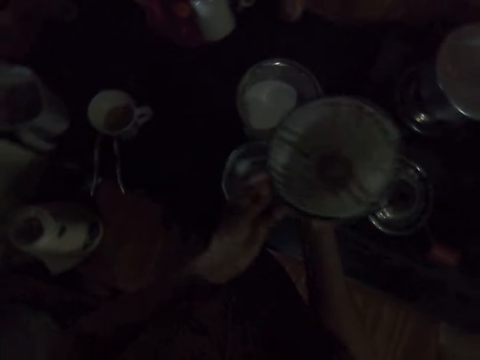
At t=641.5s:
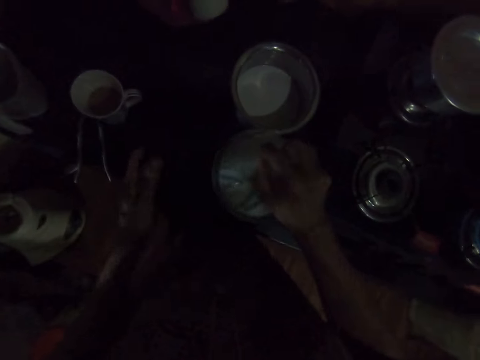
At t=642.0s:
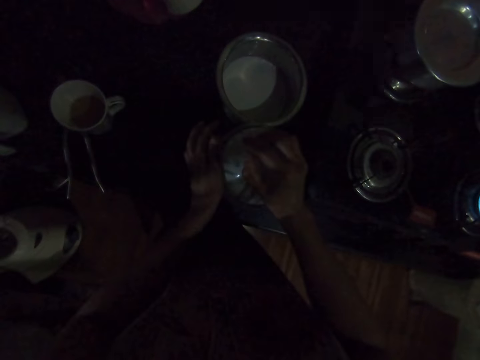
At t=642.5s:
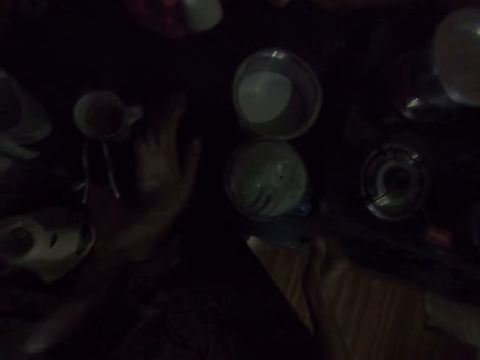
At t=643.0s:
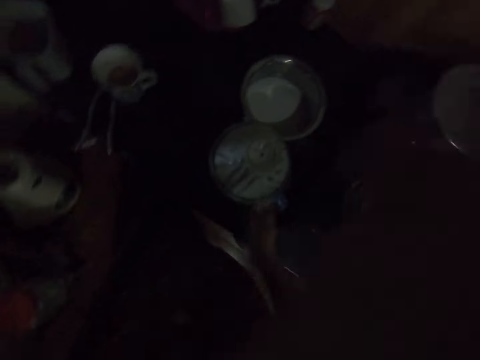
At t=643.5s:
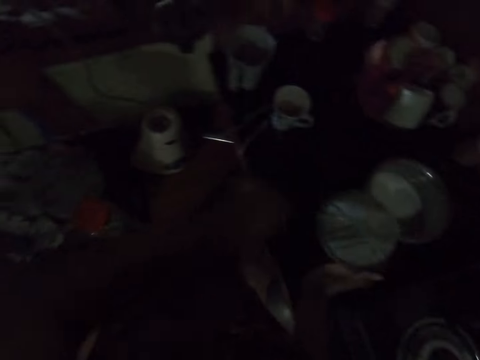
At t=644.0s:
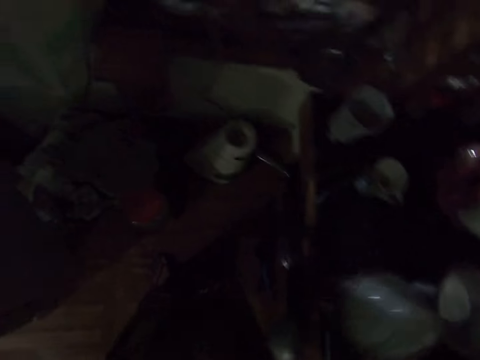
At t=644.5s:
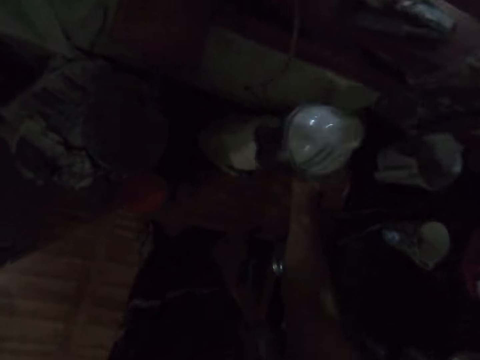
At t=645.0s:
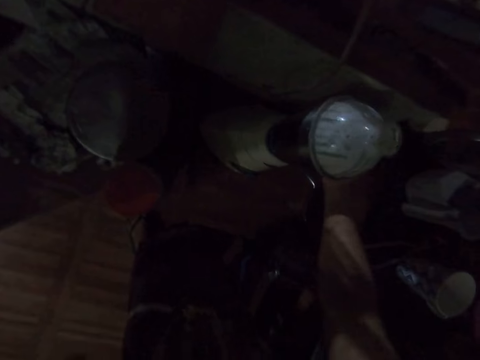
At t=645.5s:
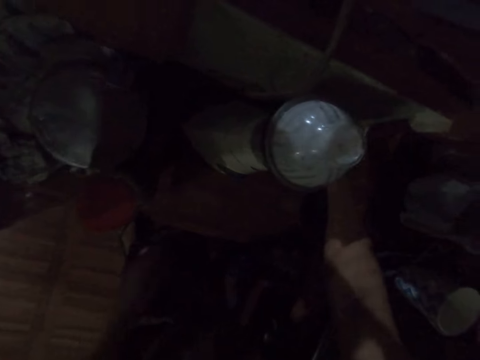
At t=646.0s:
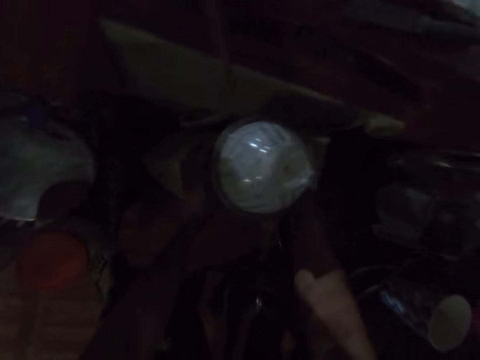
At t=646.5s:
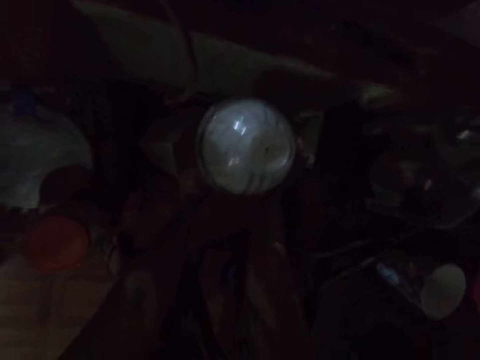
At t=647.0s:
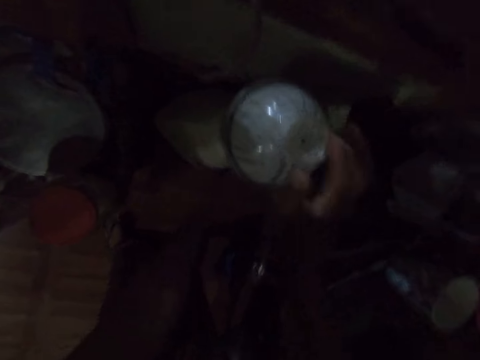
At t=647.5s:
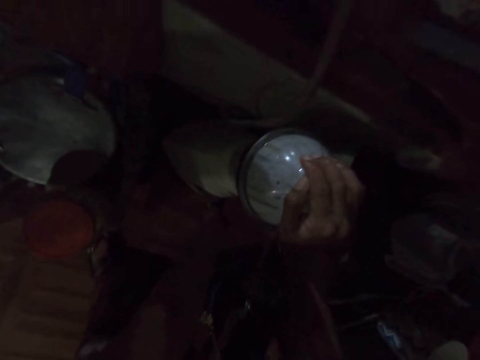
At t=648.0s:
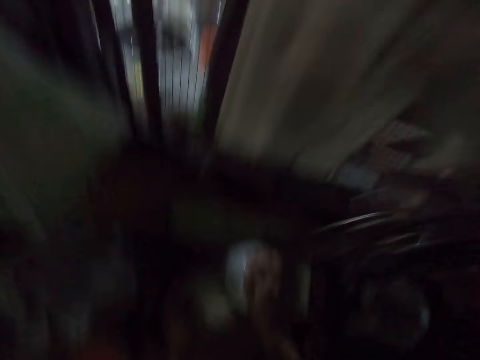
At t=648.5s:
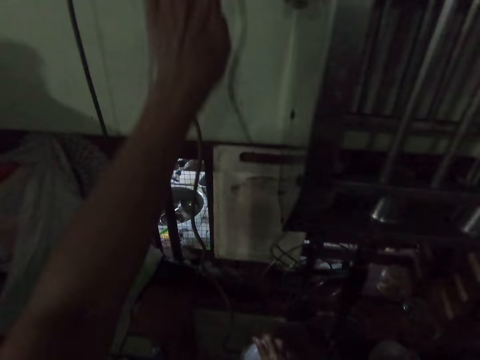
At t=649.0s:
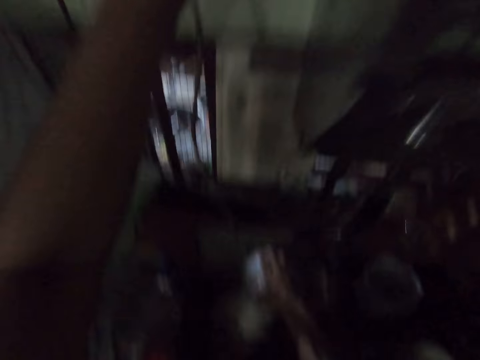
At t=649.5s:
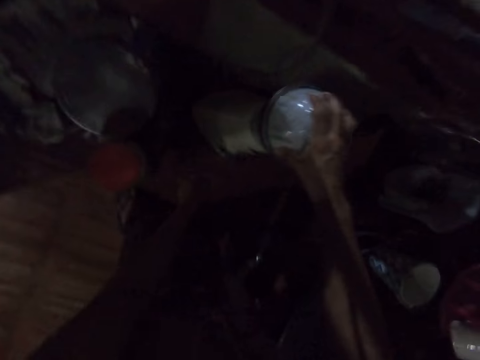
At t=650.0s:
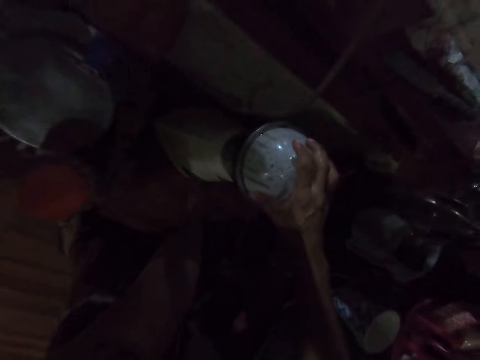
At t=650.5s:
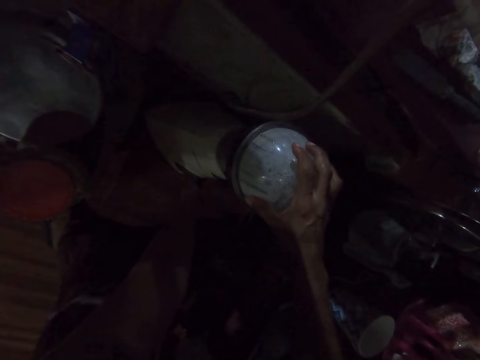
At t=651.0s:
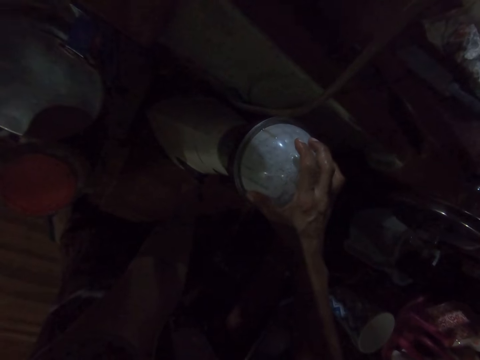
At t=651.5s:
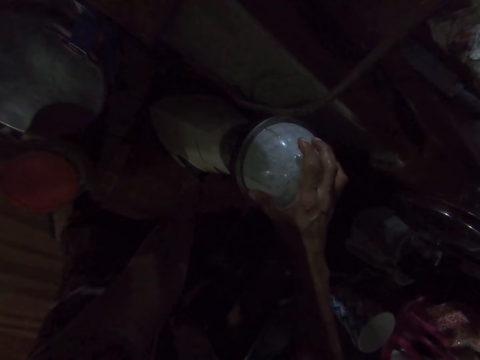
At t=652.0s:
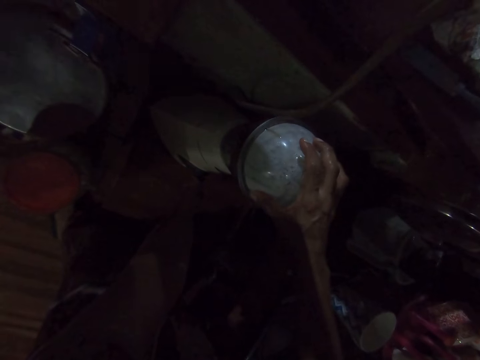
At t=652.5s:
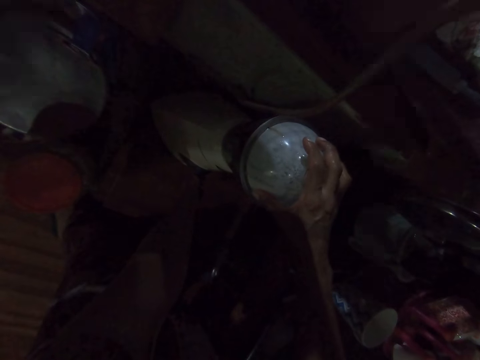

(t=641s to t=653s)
The camera wearer passes the lid from her left hand to her right hand. She covers the blender jug with the lid in her right hand. She touches the lid on the blender jug with her left hand. She picks the blender jug from the slab with her right hand. She cleans her face with her left hand. She puts the blender jug in the blender engine with her right hand. She holds the blender engine with her left hand. She turns the knob on the blender with her left hand. She places her right hand on the lid. She flicks the switch on the wall with her left hand. She turns the knob on the blender with her left hand.

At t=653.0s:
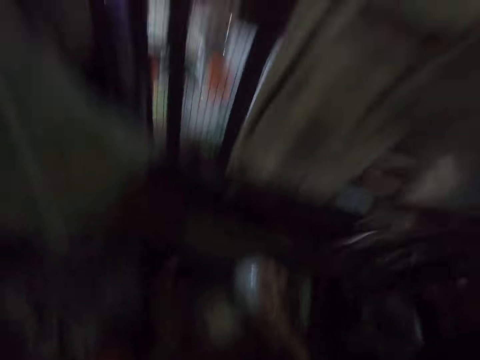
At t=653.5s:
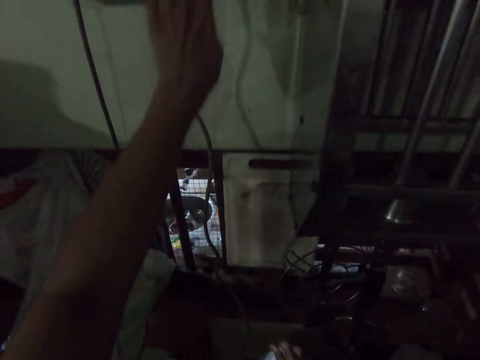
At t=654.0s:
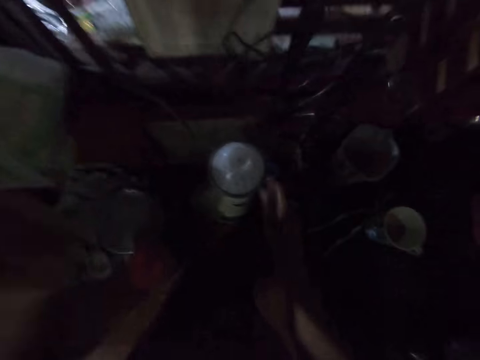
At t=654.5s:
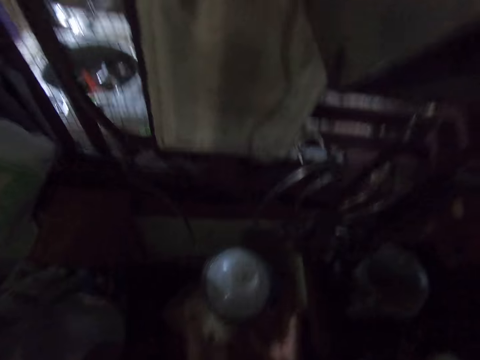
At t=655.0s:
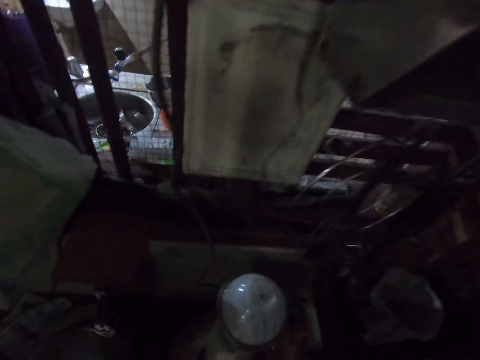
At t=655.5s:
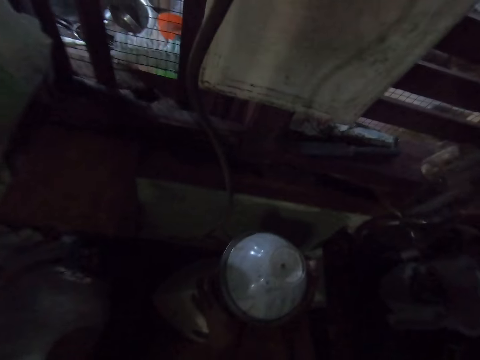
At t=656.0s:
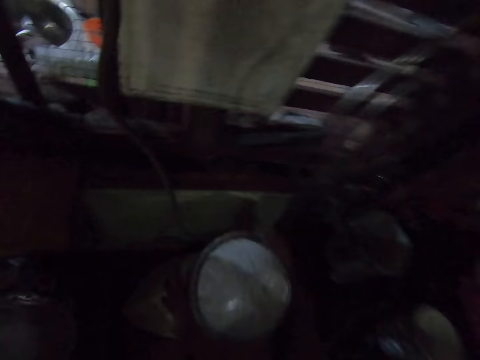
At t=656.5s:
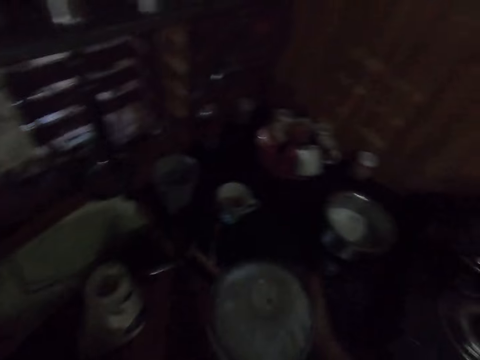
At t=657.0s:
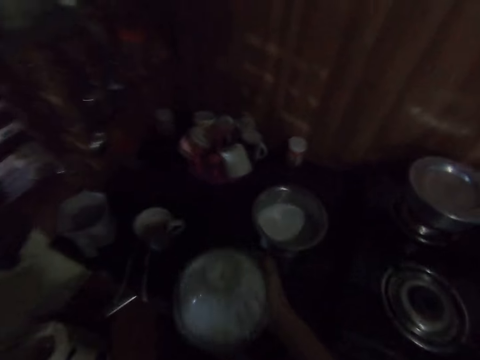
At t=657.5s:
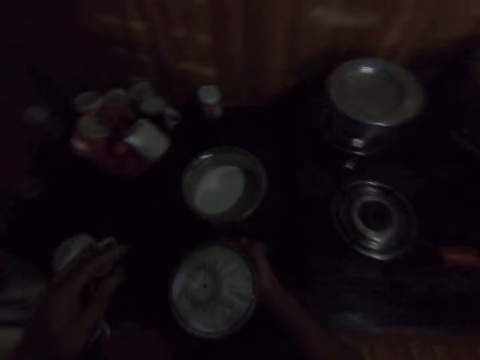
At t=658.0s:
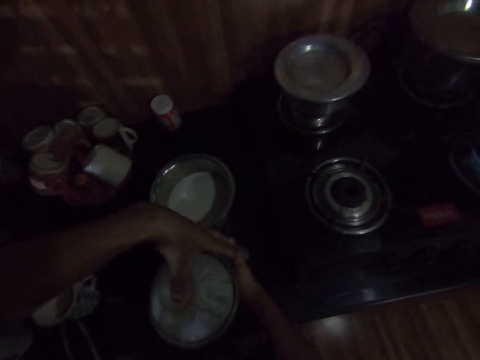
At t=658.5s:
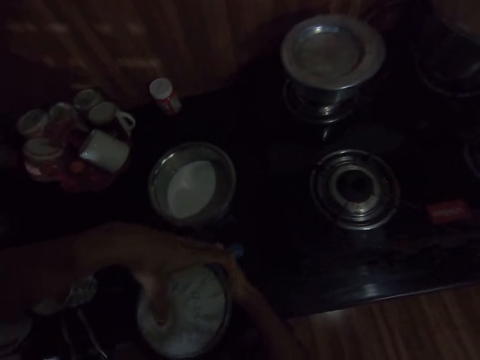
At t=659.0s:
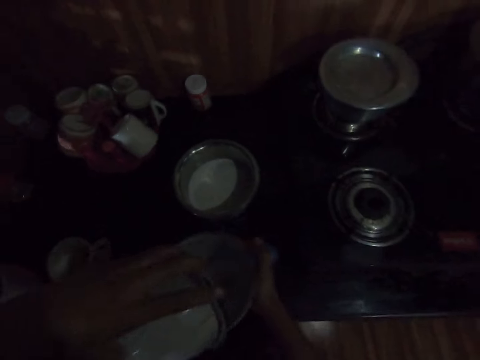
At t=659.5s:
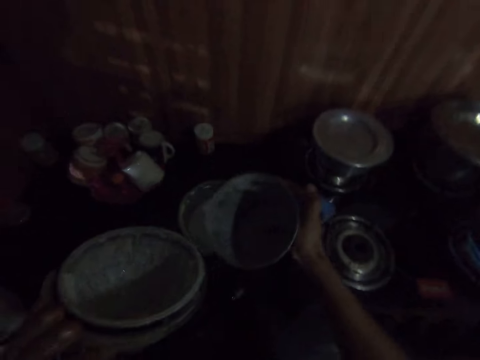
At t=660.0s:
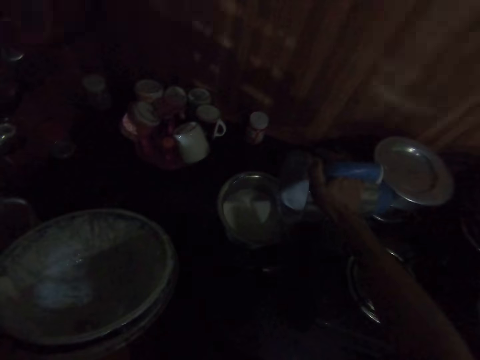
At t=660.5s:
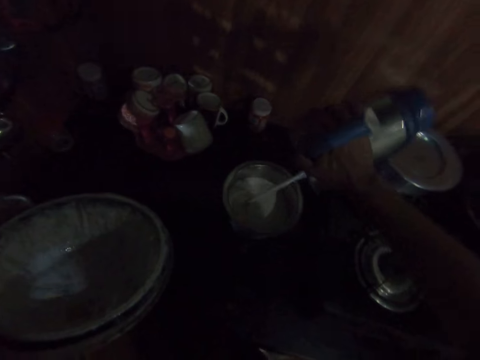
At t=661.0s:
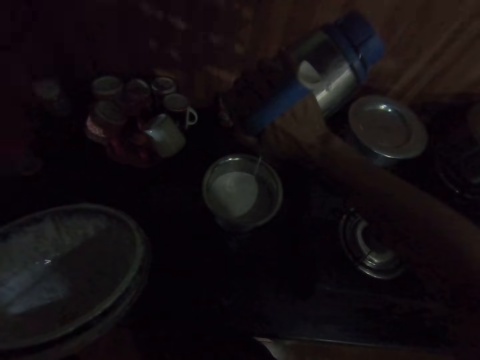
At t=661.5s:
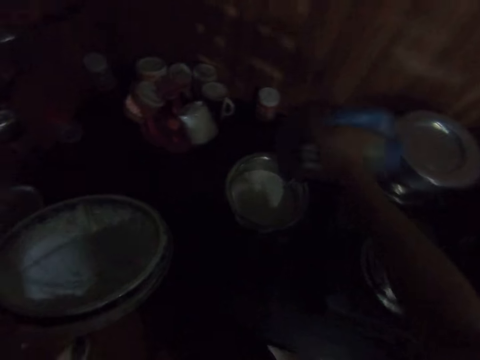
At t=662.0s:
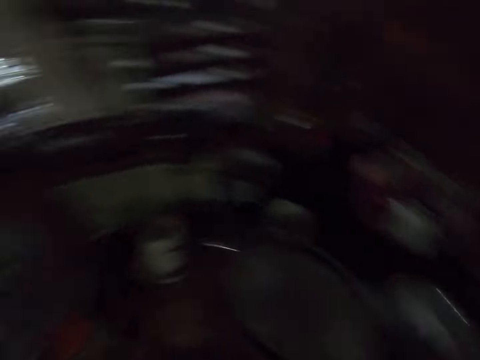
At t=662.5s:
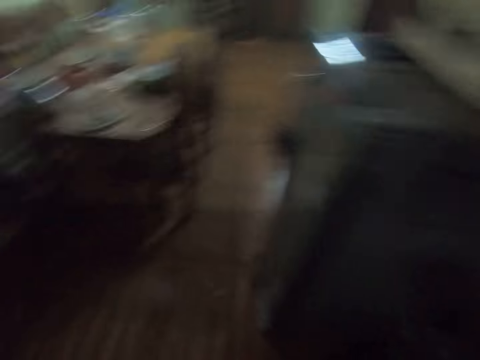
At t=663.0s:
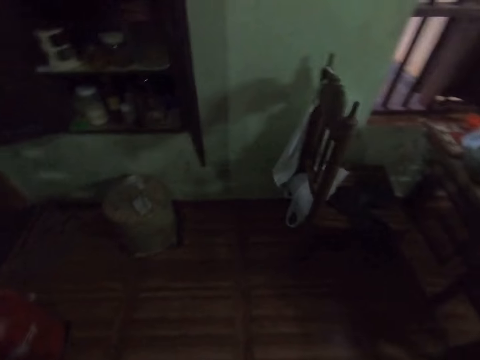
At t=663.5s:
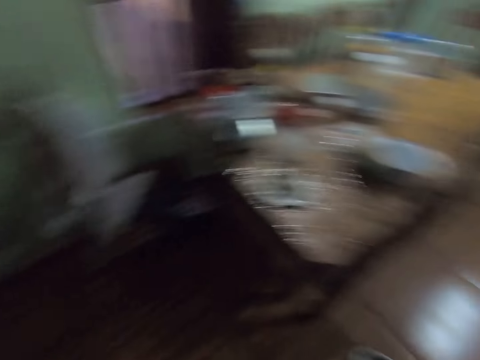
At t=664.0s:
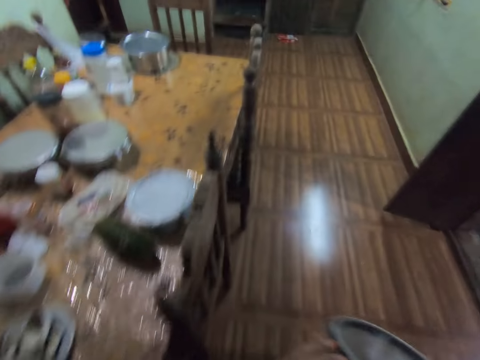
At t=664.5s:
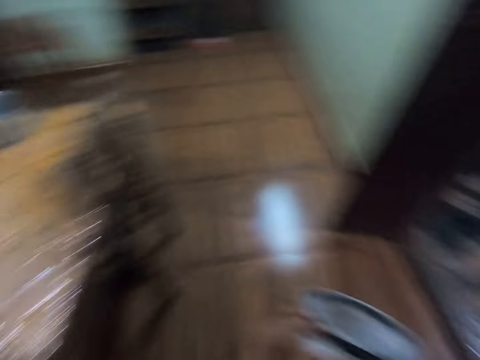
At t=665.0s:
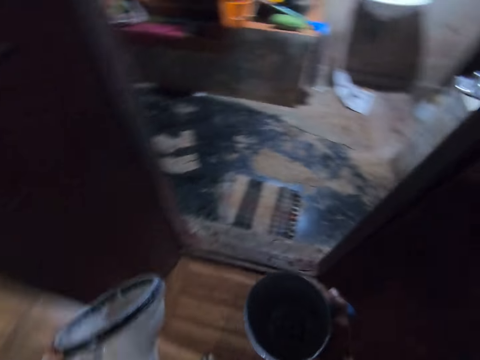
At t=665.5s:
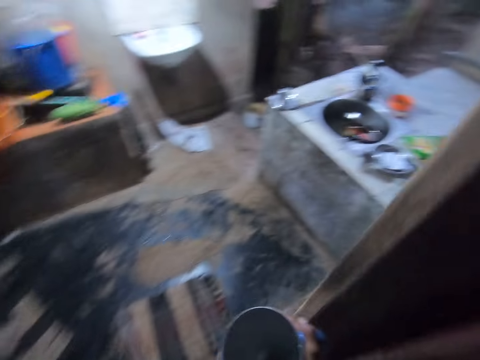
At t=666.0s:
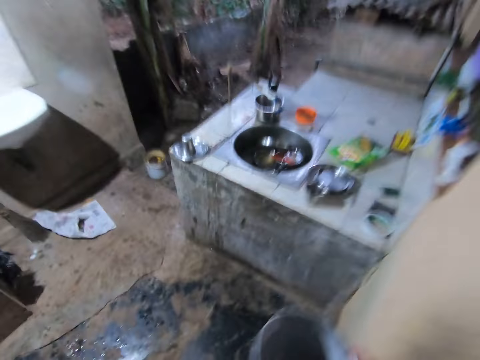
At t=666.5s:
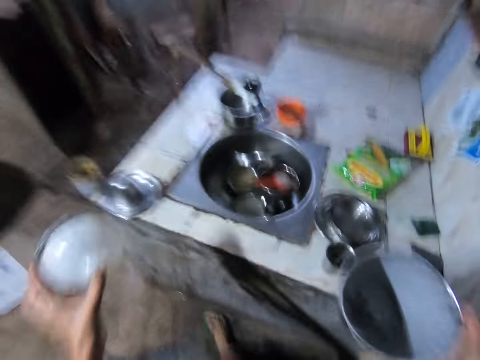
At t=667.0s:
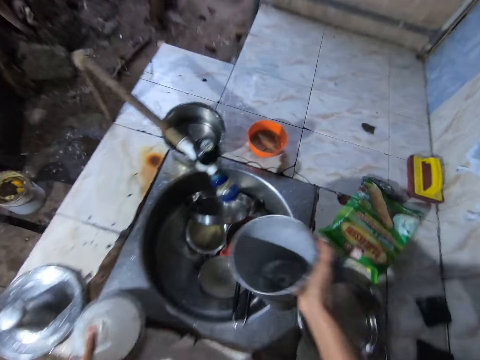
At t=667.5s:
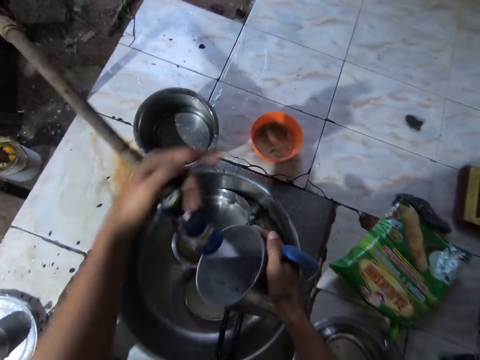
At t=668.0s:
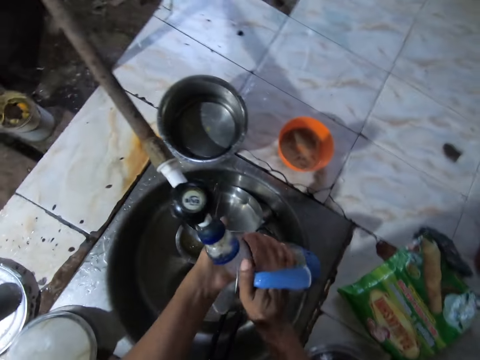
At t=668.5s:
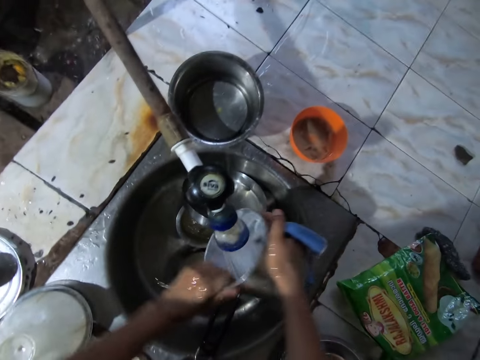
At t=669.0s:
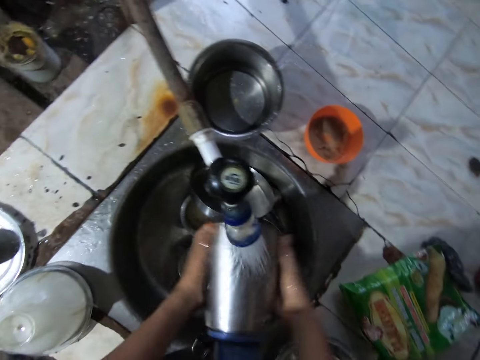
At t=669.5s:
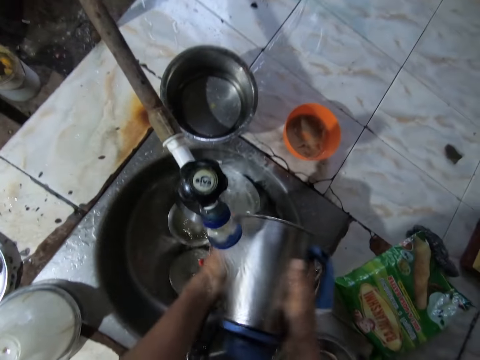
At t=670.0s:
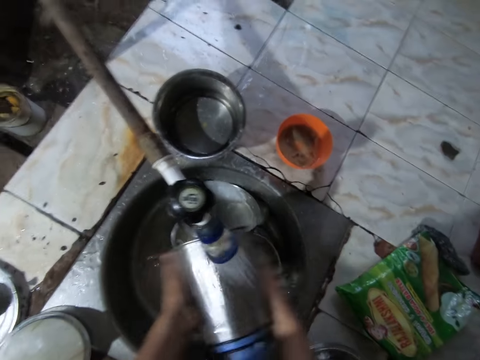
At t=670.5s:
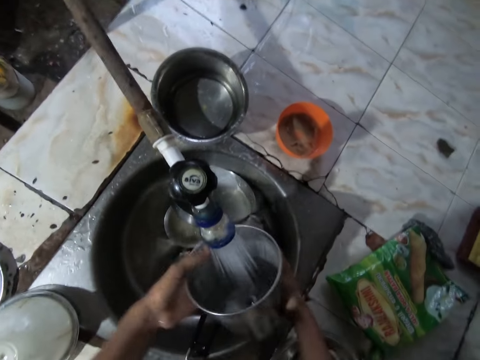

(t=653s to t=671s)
The camera wearer flicks the switch on the wall with her left hand. She removes the blender jug from the blender engine with her hands. She shakes the blender jug with the mixture with her right hand. She places the blender jug on the slab with her right hand. She removes the lid from the blender jug with her left hand. She picks the blender jug from the table with her right hand. She pours the milk into the bowl with the blender jug in her right hand. She walks around the house. She drops the lid on the slab with her left hand. She turns on the tap with her right hand. She rinses the blender jug with her hands and water from the tap.
